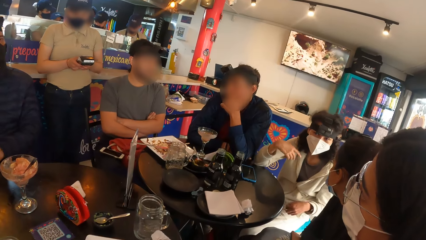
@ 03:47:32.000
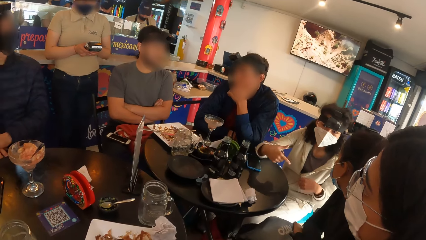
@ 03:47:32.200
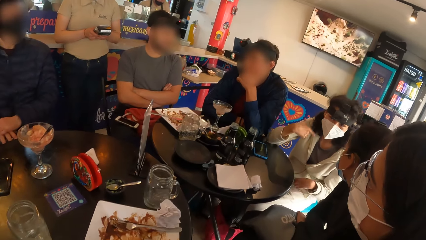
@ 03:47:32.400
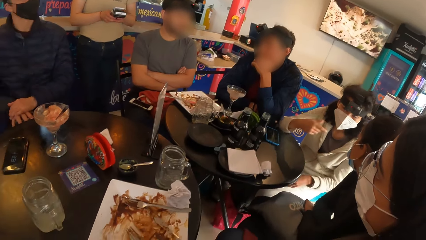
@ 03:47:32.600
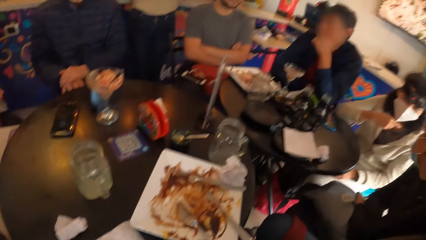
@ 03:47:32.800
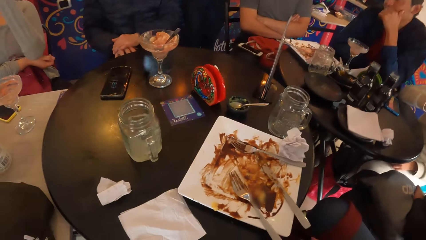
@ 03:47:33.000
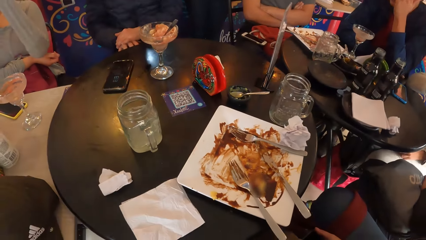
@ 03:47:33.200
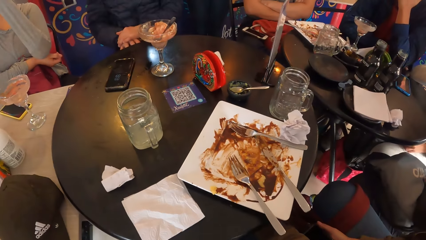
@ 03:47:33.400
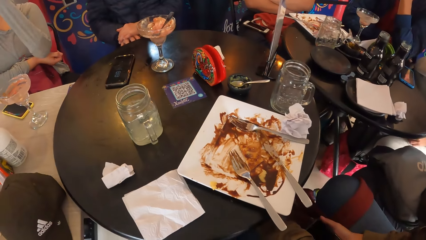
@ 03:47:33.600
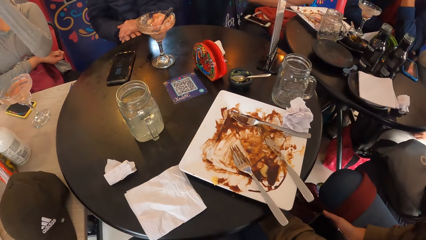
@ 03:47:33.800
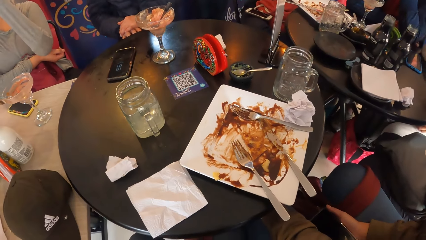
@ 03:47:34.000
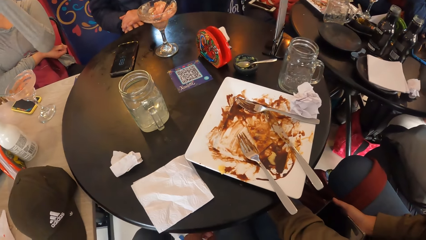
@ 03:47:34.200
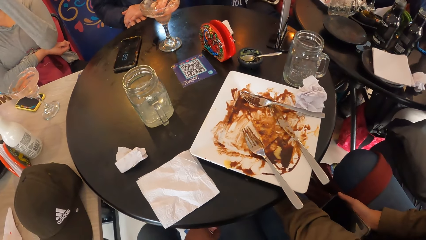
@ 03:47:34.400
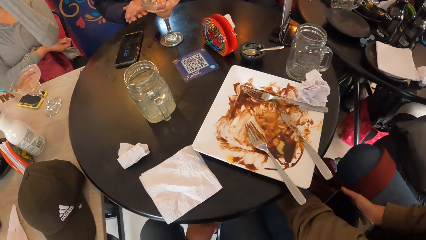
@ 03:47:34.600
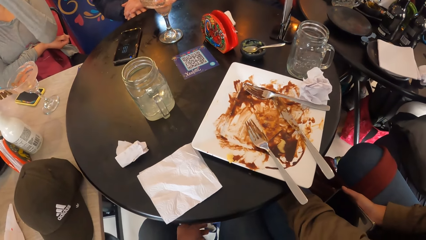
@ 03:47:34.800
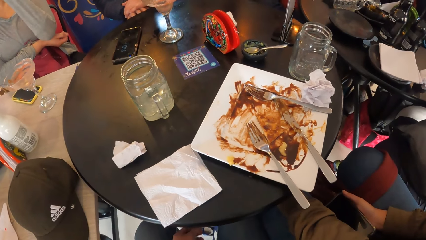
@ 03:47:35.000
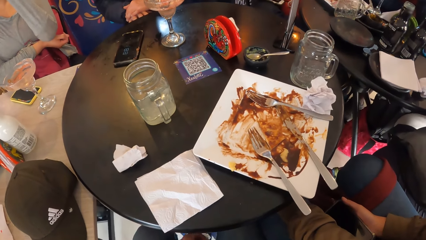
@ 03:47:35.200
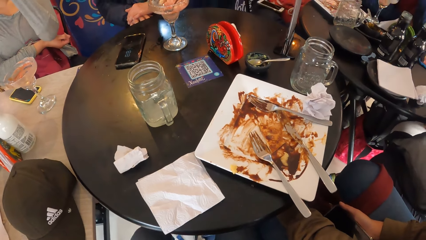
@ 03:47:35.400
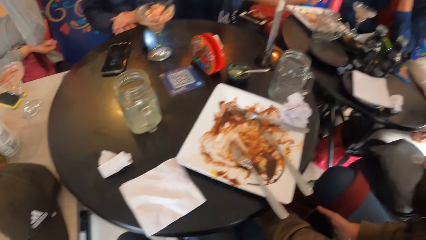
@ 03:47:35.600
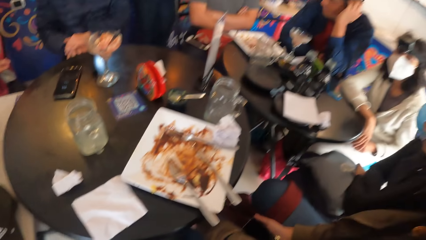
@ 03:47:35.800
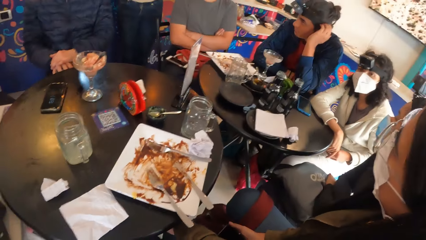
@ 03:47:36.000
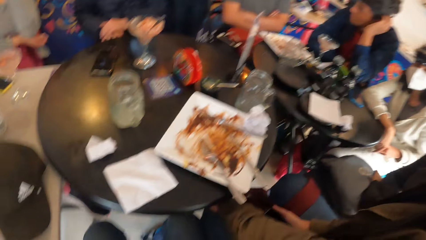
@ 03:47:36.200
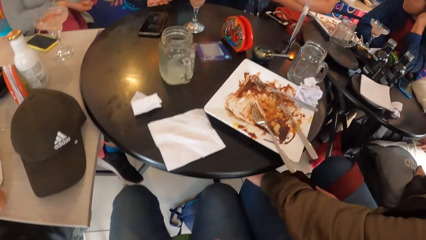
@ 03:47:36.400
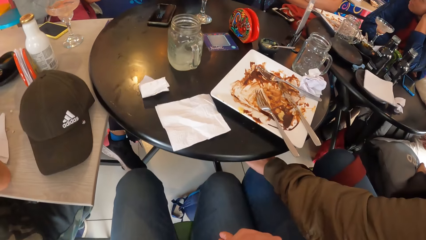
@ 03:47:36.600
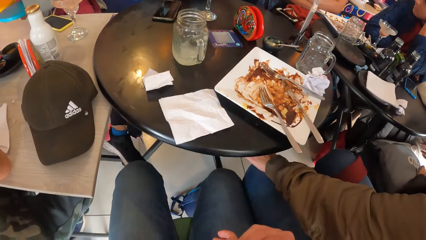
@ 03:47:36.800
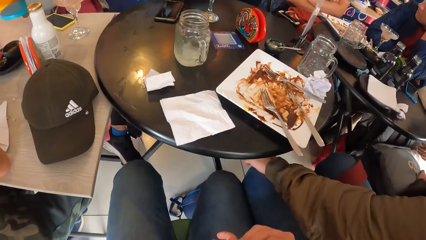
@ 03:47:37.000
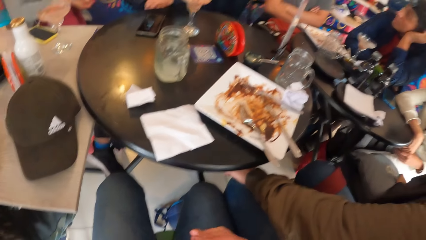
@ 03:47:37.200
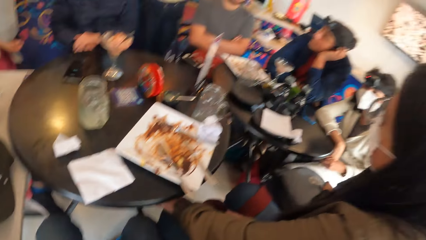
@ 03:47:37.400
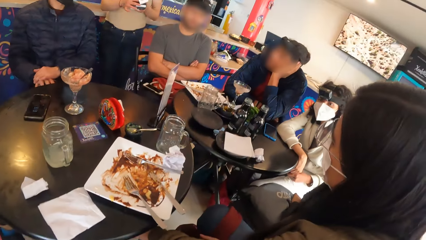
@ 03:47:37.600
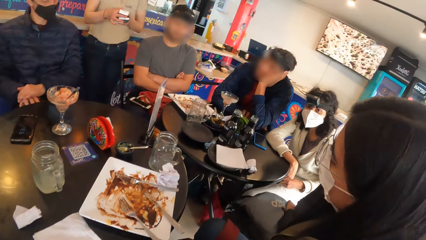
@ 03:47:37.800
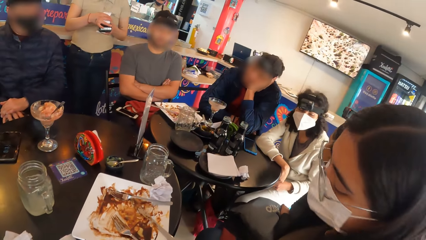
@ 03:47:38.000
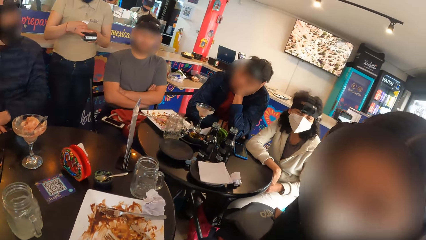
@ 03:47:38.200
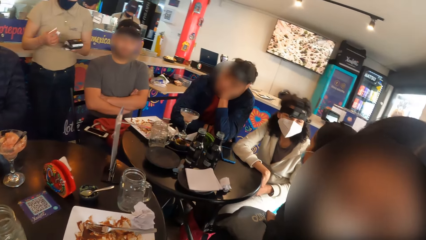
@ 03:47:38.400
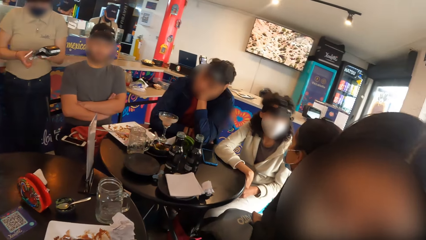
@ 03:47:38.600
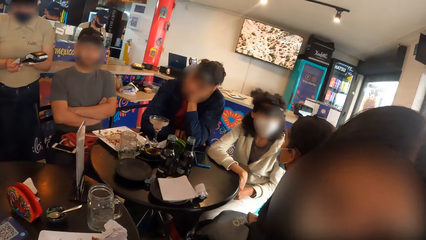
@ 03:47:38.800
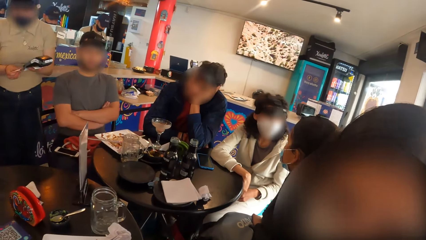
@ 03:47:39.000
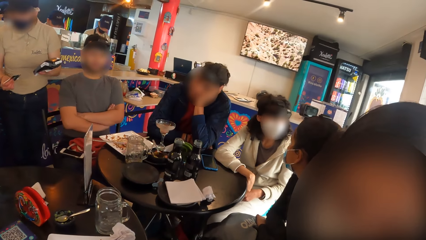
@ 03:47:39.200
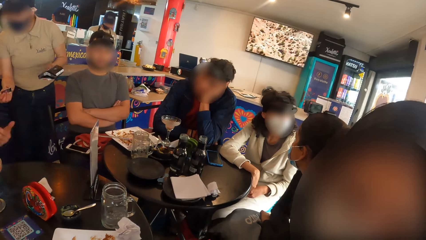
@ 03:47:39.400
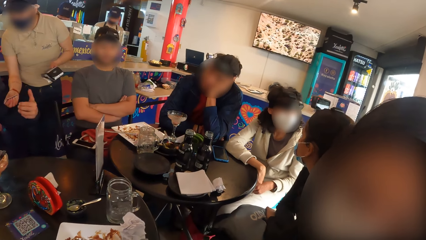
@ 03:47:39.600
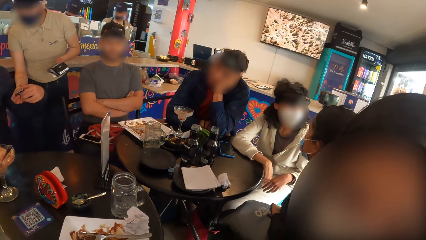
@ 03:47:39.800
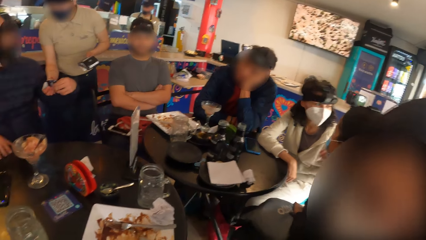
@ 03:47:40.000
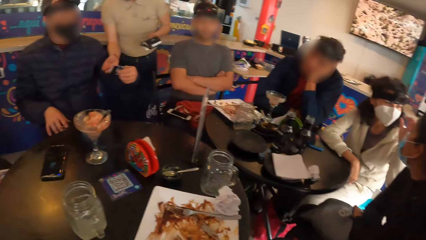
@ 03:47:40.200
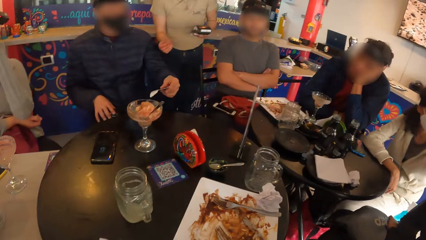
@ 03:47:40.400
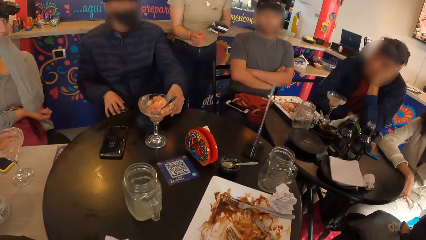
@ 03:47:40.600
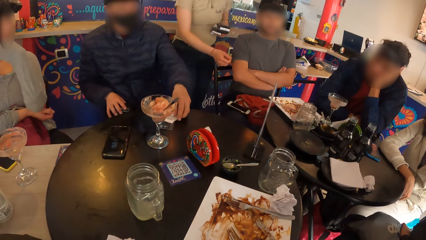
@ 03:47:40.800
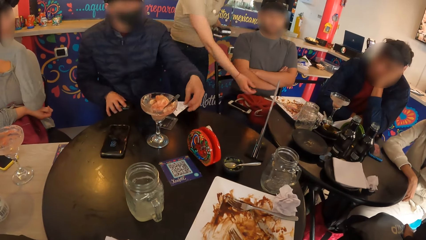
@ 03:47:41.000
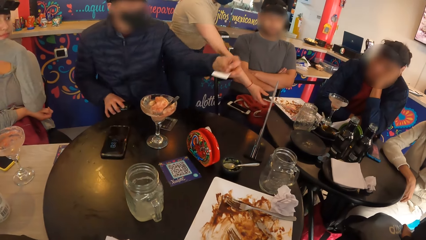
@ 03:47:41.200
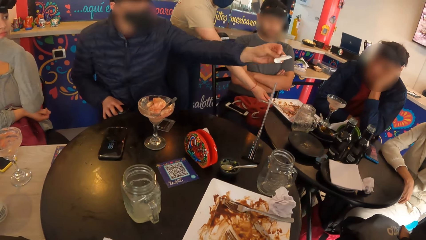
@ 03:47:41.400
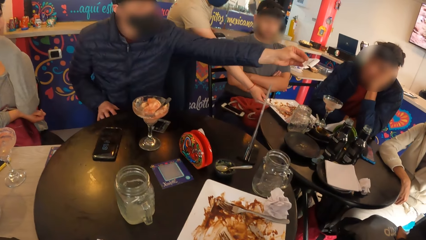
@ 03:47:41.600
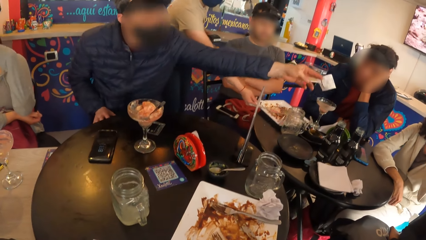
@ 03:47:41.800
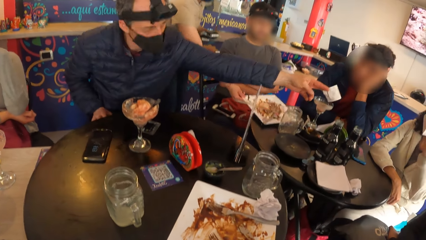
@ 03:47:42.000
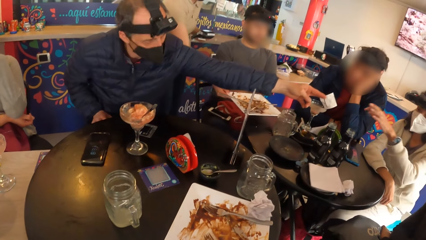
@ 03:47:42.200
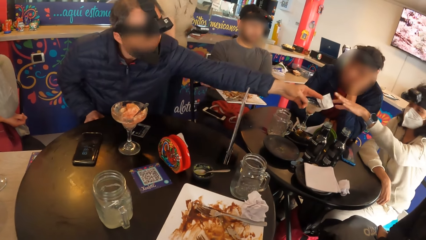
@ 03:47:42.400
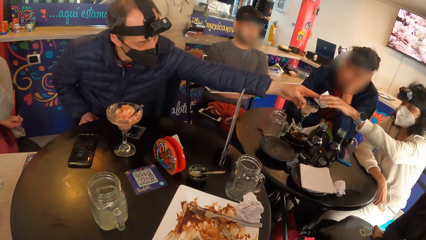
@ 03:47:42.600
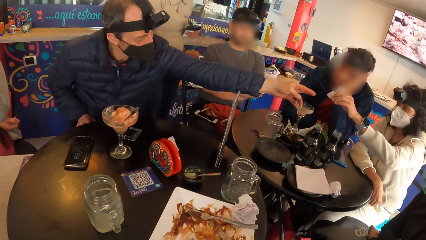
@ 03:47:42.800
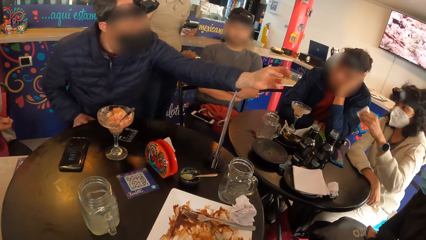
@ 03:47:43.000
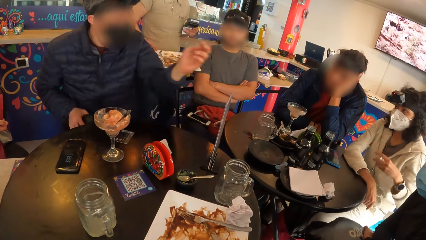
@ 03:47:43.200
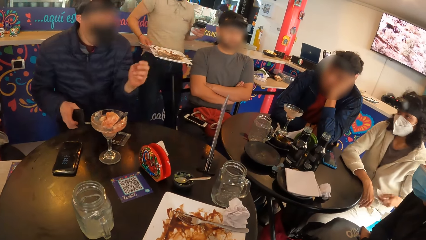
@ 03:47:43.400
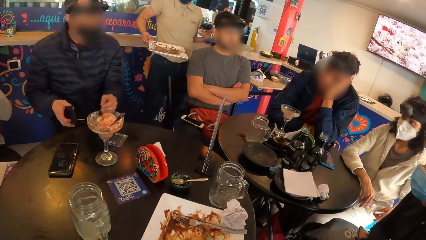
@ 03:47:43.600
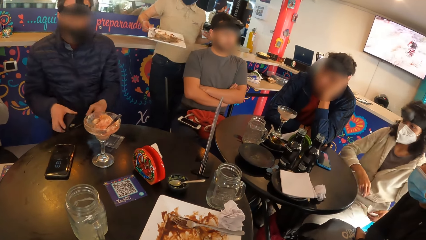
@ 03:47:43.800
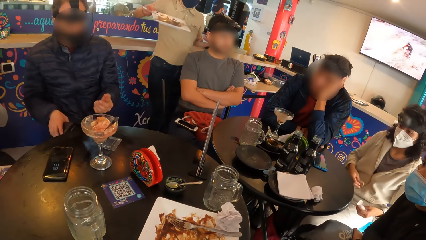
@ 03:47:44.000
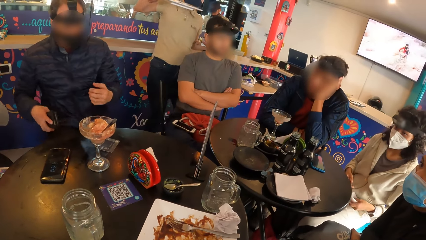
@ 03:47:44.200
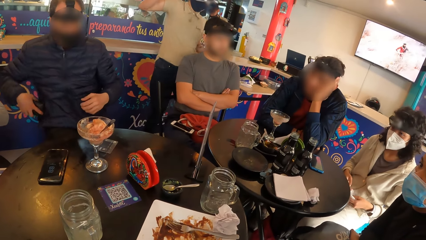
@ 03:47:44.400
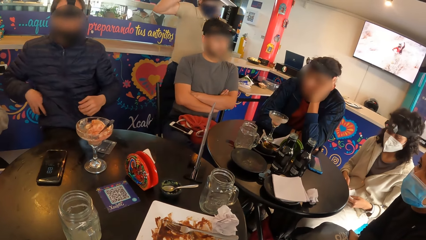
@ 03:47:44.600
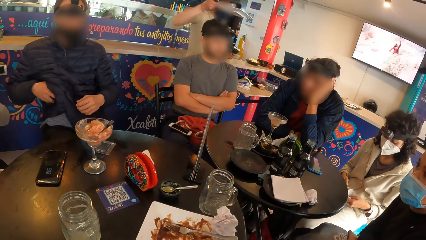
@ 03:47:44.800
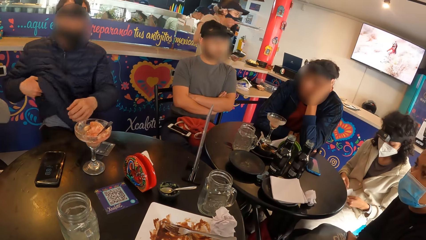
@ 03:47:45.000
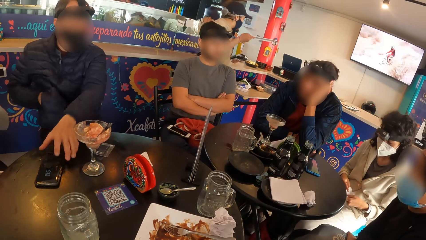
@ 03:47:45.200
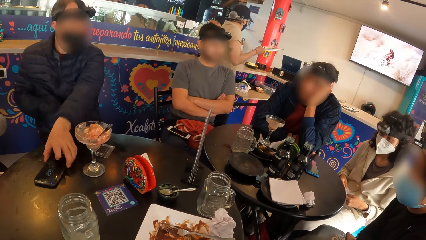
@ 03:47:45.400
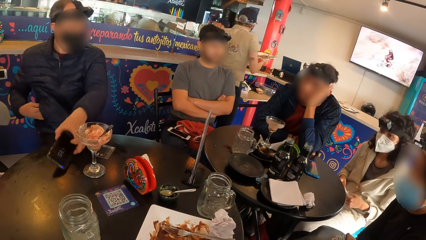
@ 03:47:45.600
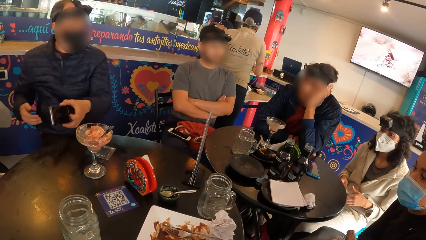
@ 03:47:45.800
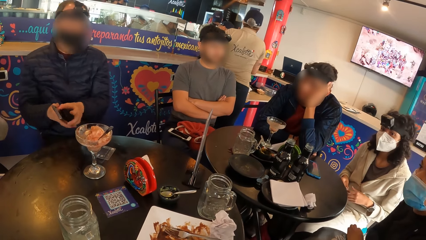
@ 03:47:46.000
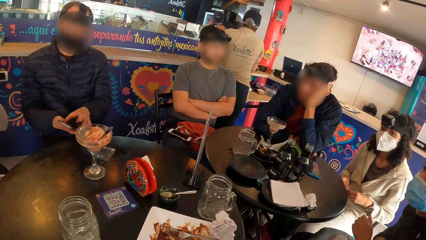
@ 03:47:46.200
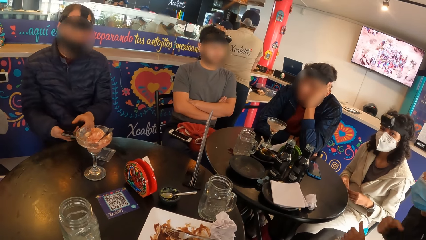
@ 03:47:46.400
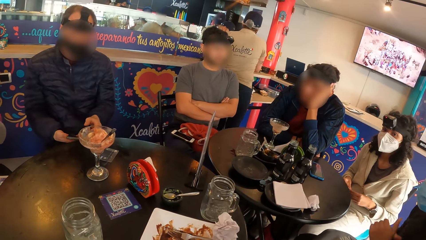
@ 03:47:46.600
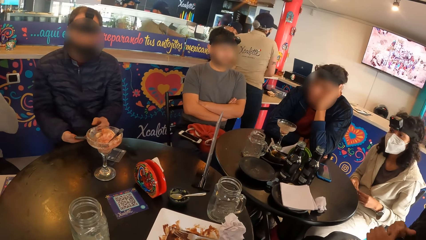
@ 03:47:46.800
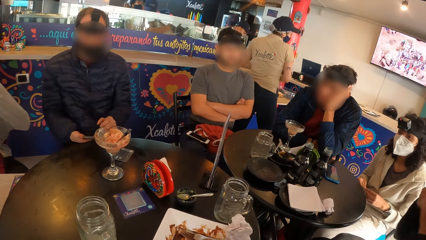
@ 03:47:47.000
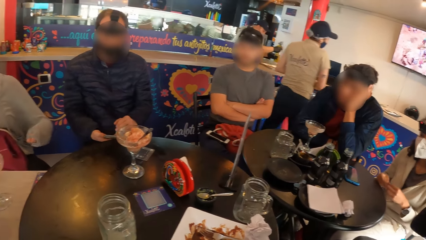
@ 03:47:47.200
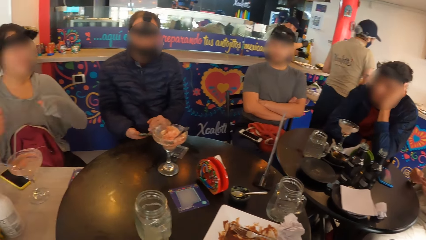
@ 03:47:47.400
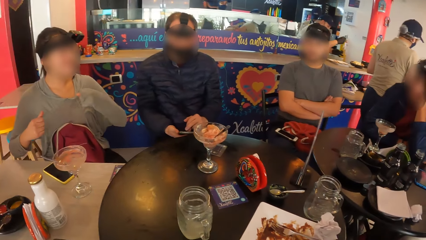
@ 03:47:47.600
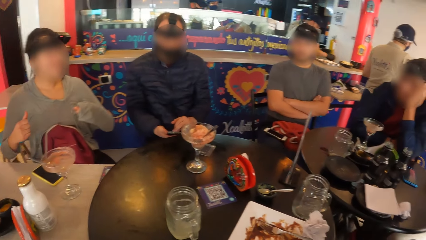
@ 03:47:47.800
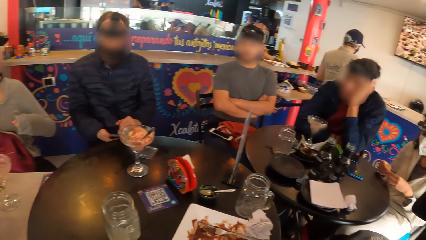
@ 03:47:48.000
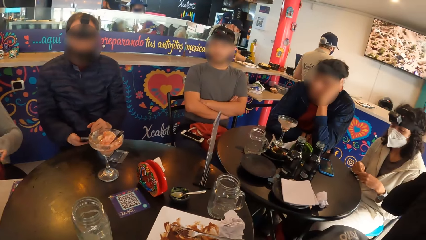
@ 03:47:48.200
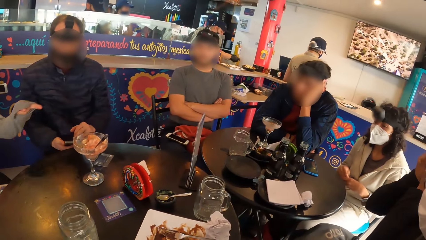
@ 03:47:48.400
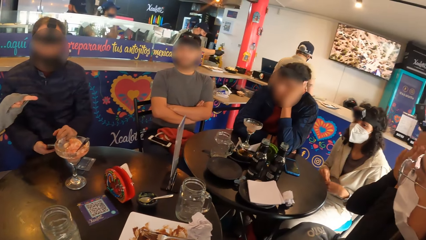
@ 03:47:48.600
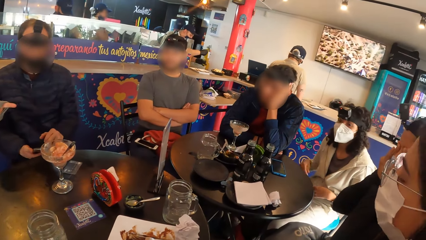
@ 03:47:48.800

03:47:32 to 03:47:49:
The camera wearer looks around. A woman moves her hand. A waitress tears a paper with her right hand on the point of sale device in her left hand. The woman interacts with the camera wearer. The camera wearer interacts with the woman. The waitress removes the ATM card in the point of sale device with her right hand. The waitress hands the paper and ATM card in her right hand to a man. The man collects the paper and ATM card from the waitress with his left hand, and puts the paper and ATM card in his left hand on the table. The camera wearer looks around. The man picks up the paper on the table with his left hand. The waitress picks up a plate on the table with her right hand. The man hands the paper in his left hand to another woman. The second woman collects the paper from the man with her left hand. She holds the paper in her left hand with both hands. The man puts the purse in his right hand in the pocket of his jacket. He picks up a phone on the table with his left hand. The waitress puts the plate in her right hand on the restaurant counter. The man operates the phone in his hands. The camera wearer does something. A third woman adjusts the facemask on her face with her right hand. A fourth woman gesticulates with both hands. The fourth woman points her left hand at the third woman. The camera wearer looks around.
